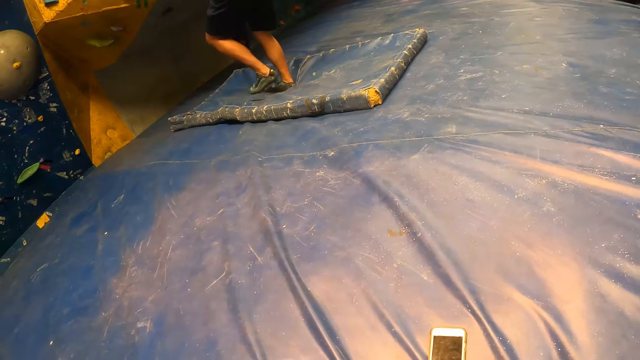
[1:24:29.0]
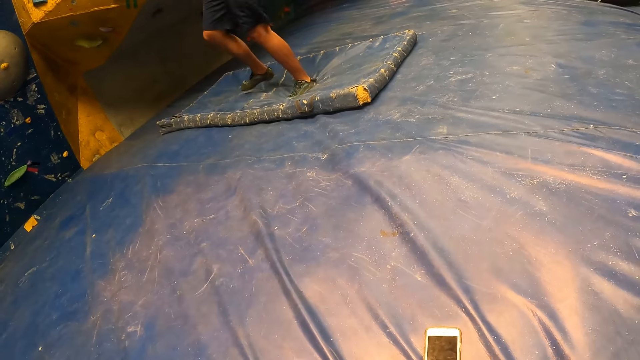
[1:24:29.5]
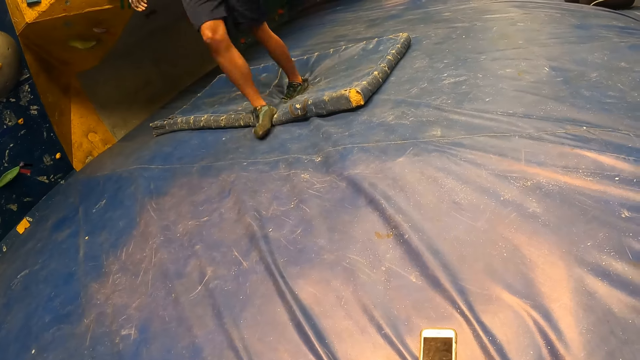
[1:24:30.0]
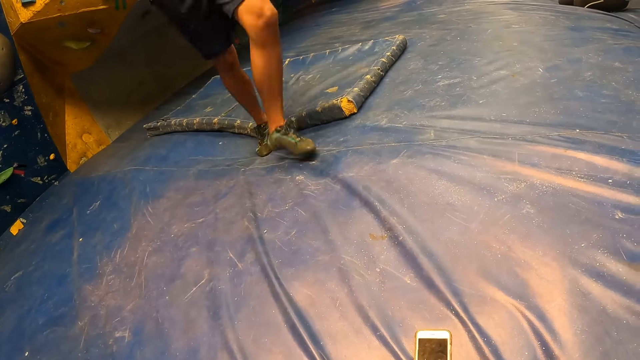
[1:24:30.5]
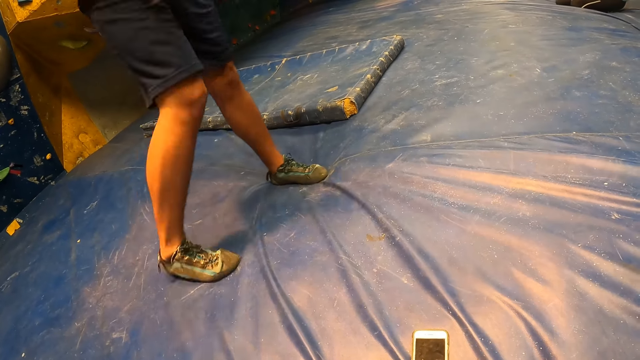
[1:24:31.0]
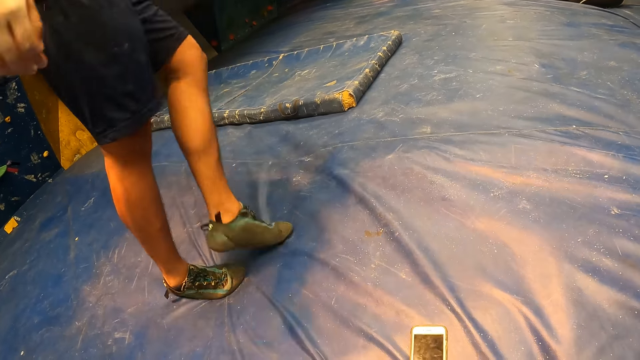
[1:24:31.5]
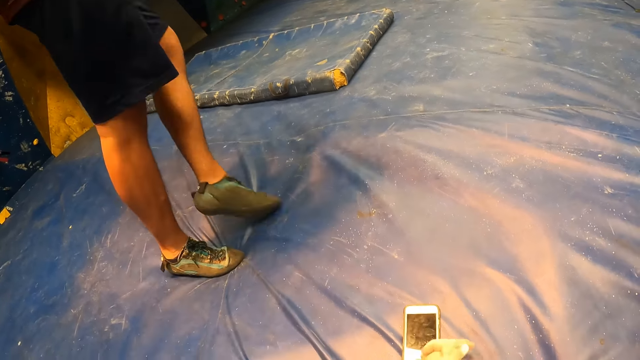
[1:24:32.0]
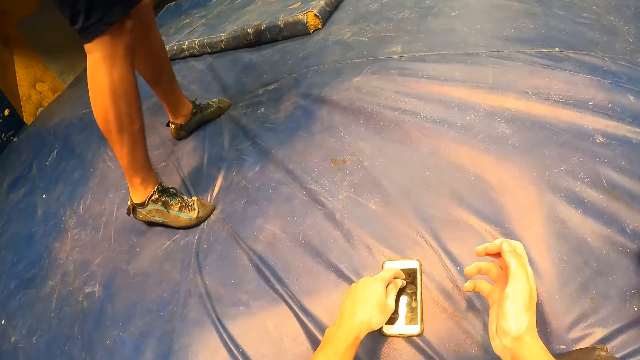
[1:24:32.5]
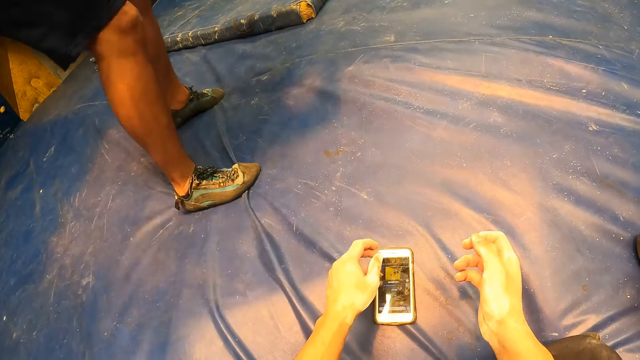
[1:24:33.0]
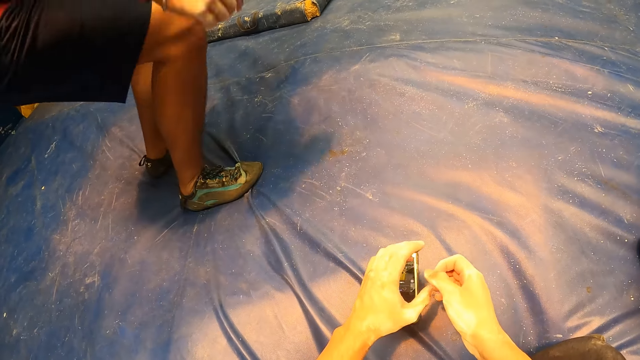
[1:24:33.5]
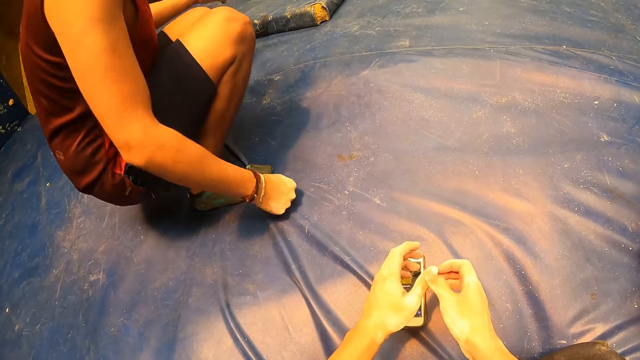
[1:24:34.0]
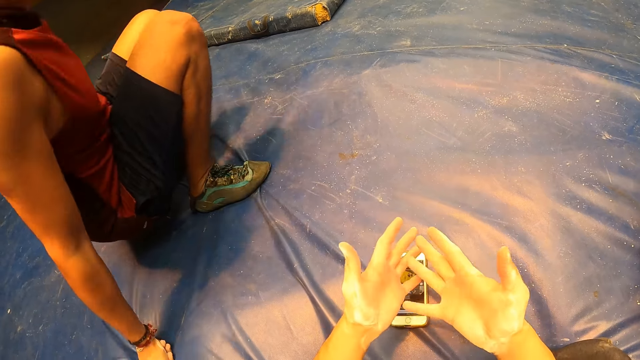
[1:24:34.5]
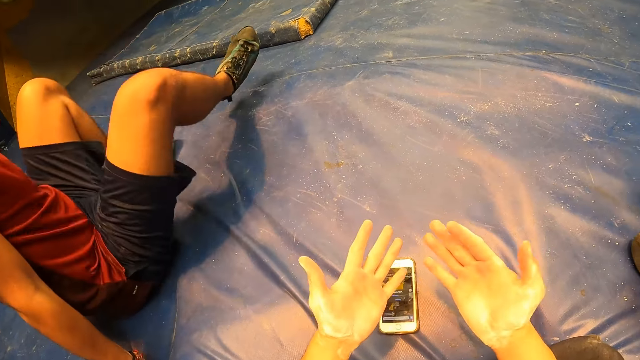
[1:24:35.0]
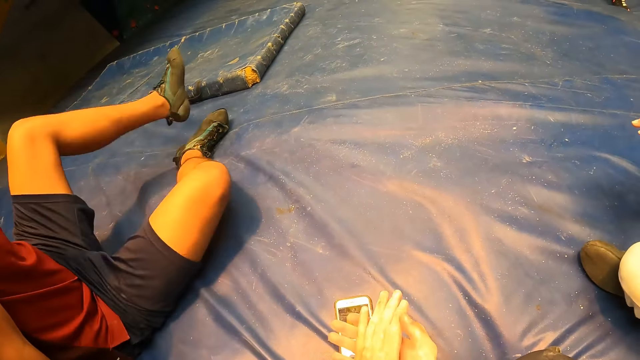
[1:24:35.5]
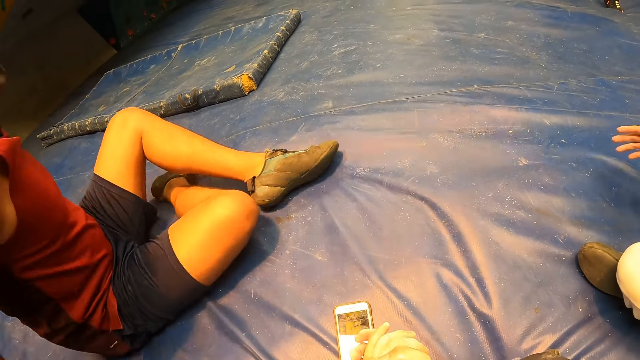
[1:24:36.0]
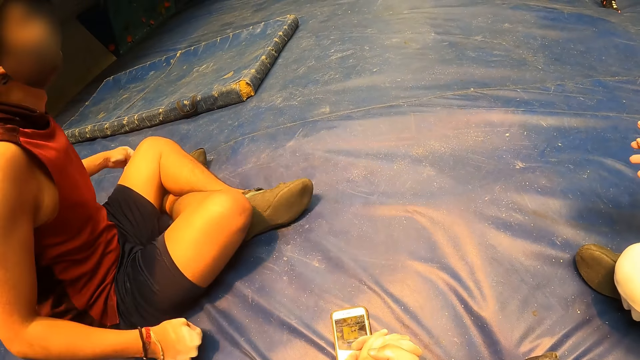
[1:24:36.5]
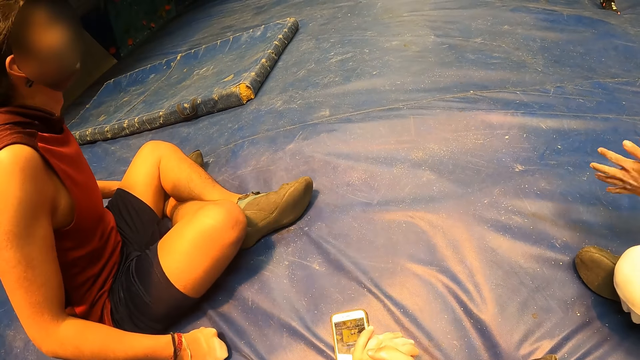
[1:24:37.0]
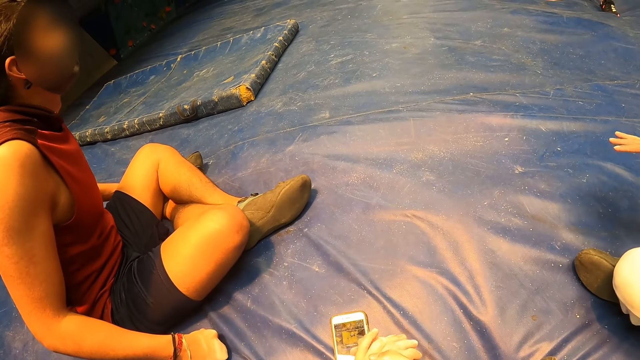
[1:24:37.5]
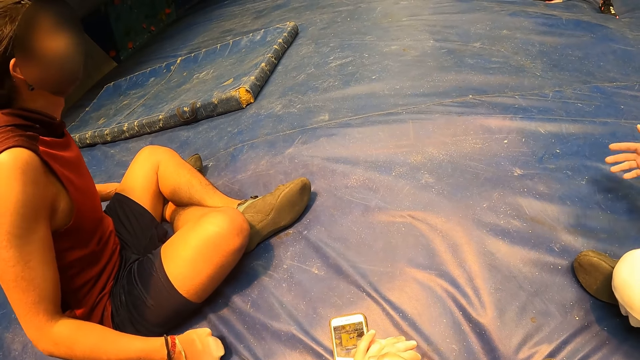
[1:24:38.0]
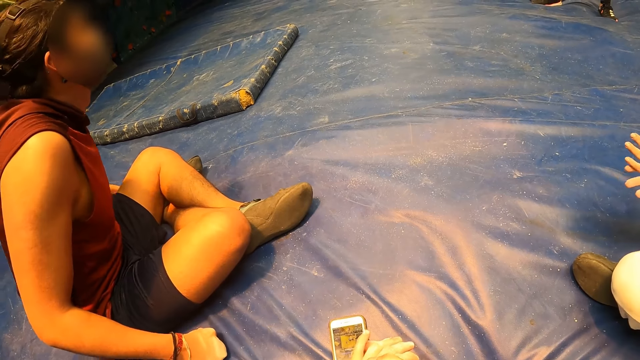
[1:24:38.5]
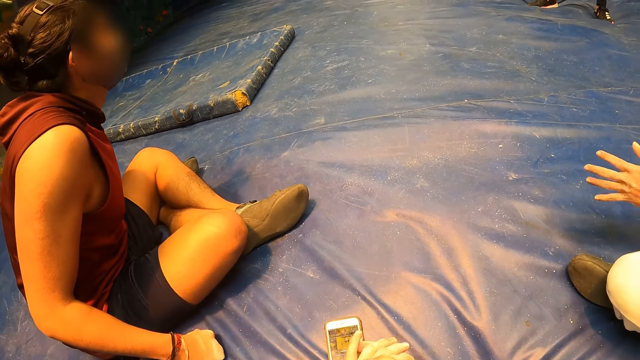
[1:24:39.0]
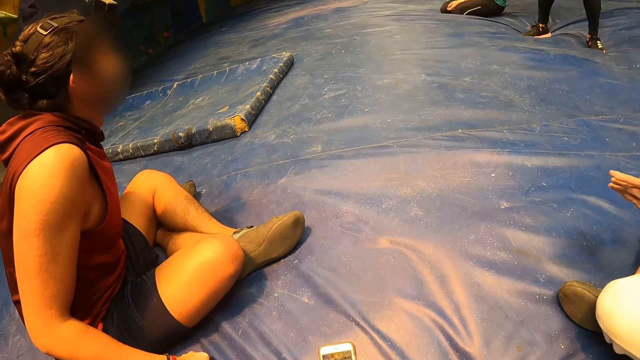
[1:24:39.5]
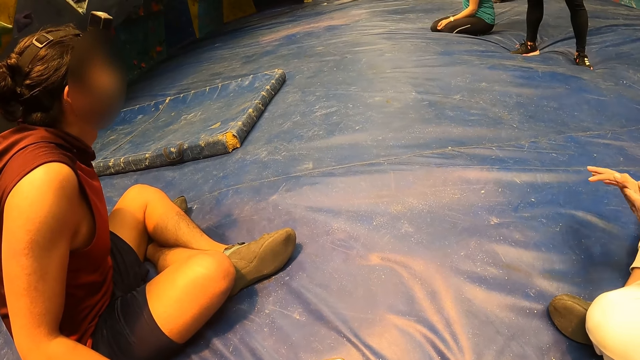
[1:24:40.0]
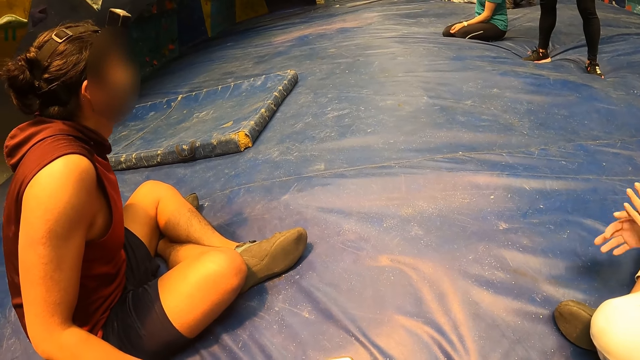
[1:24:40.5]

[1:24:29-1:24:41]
The man sits on the foam. The camera wearer interacts with the man.

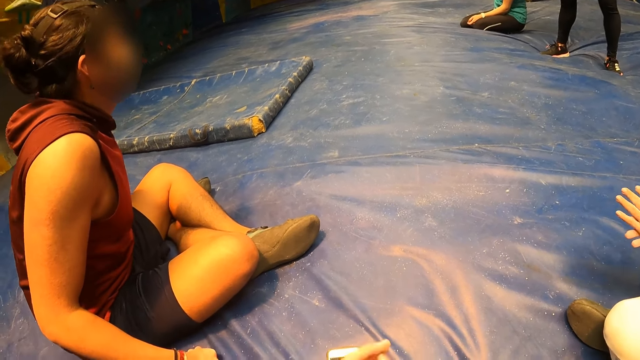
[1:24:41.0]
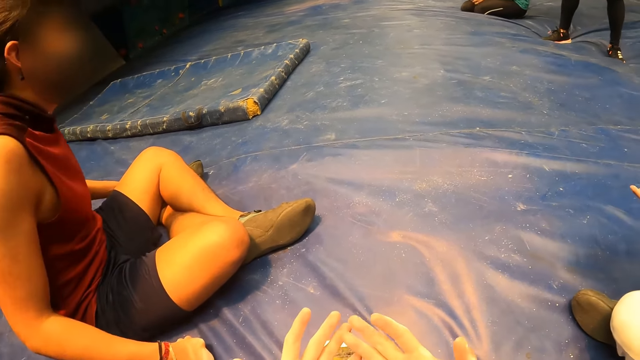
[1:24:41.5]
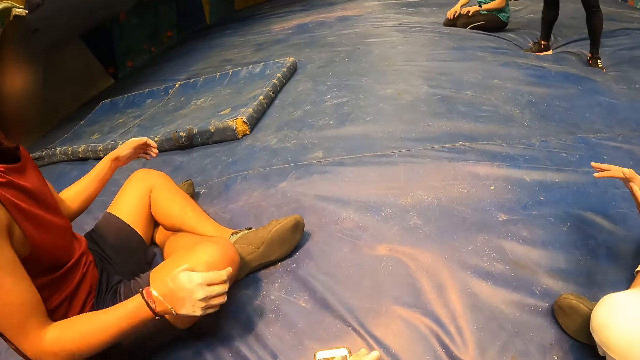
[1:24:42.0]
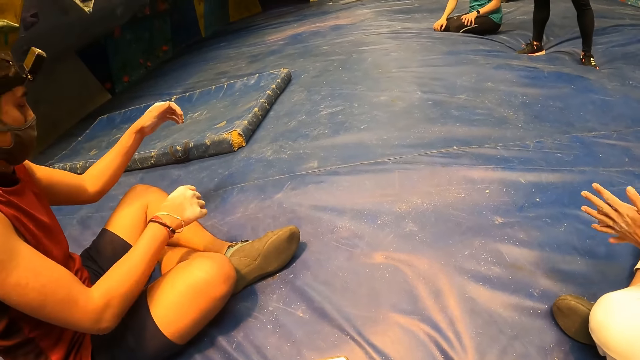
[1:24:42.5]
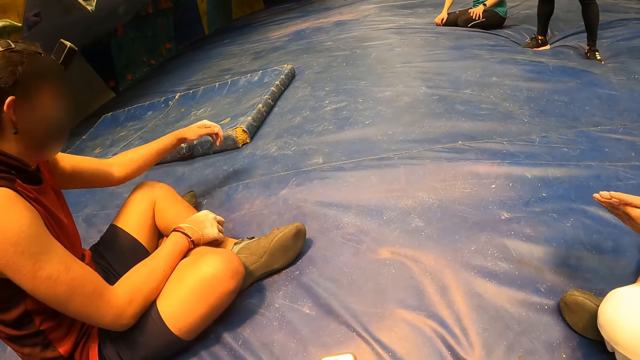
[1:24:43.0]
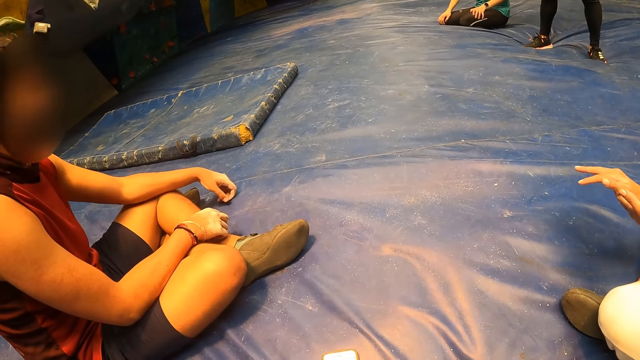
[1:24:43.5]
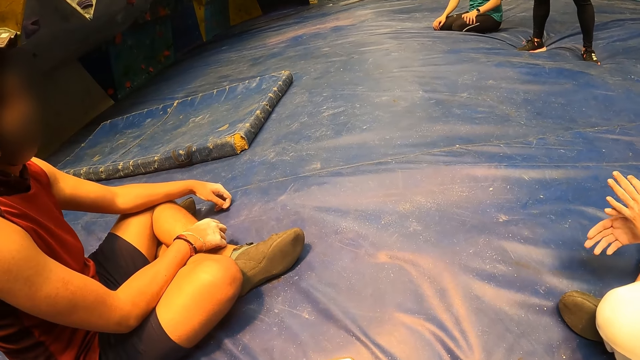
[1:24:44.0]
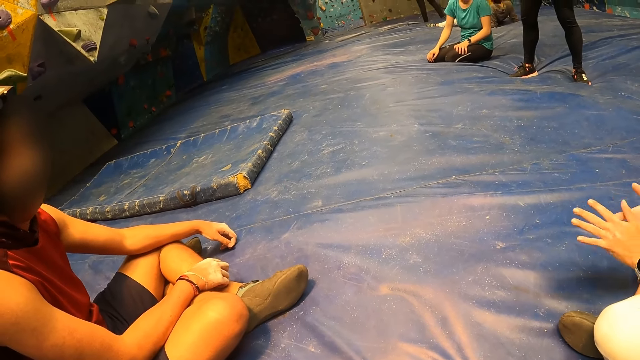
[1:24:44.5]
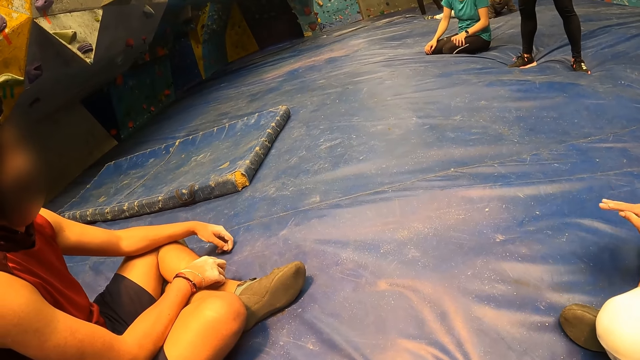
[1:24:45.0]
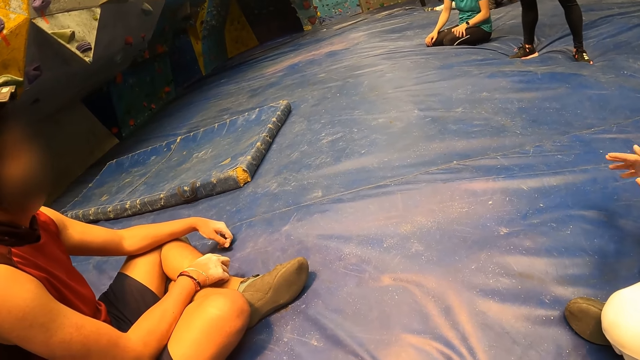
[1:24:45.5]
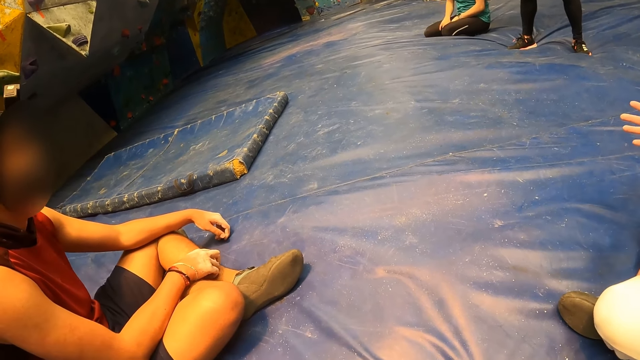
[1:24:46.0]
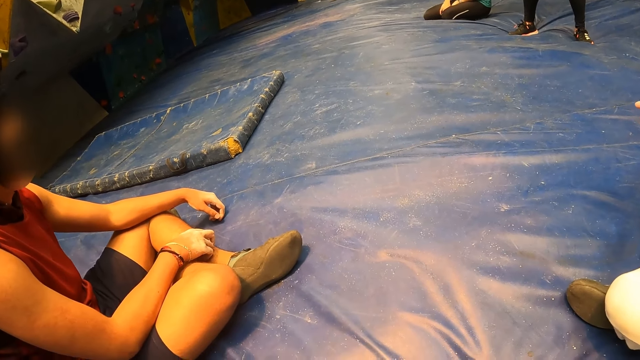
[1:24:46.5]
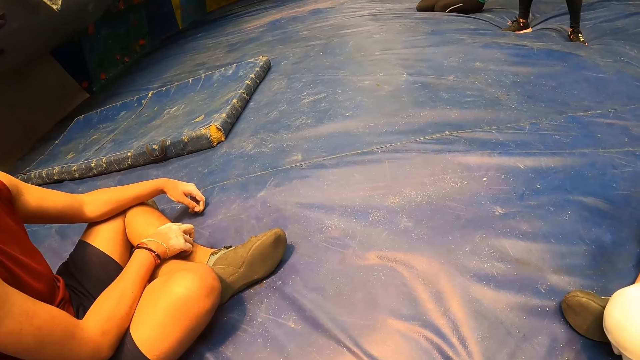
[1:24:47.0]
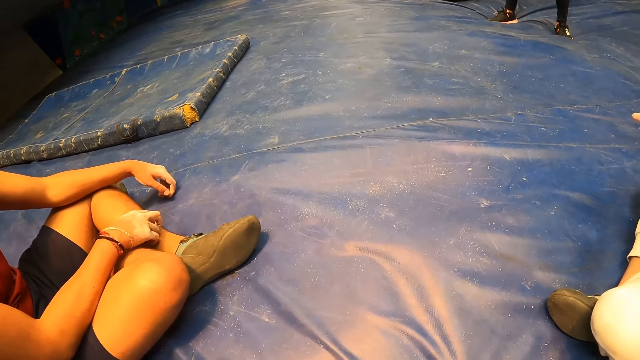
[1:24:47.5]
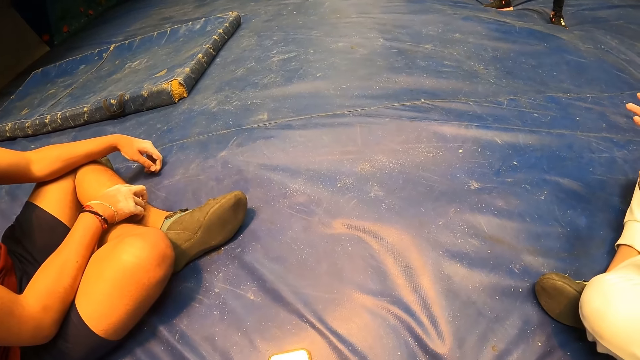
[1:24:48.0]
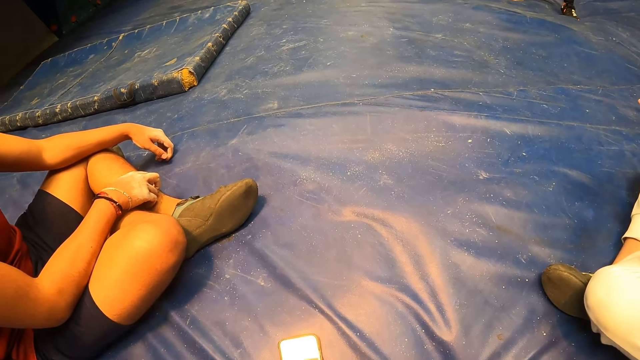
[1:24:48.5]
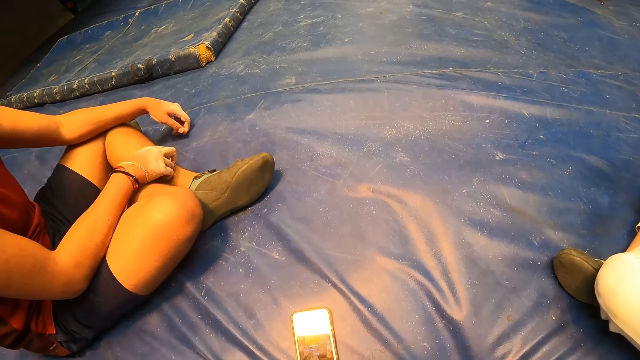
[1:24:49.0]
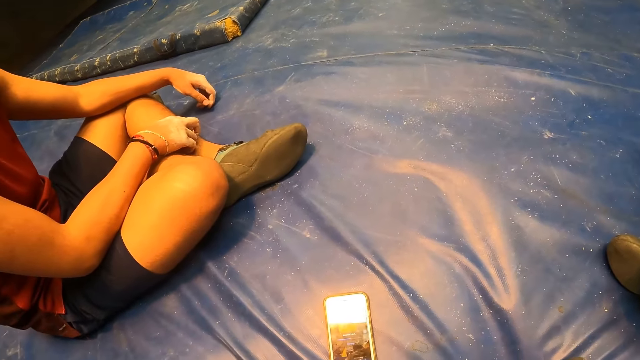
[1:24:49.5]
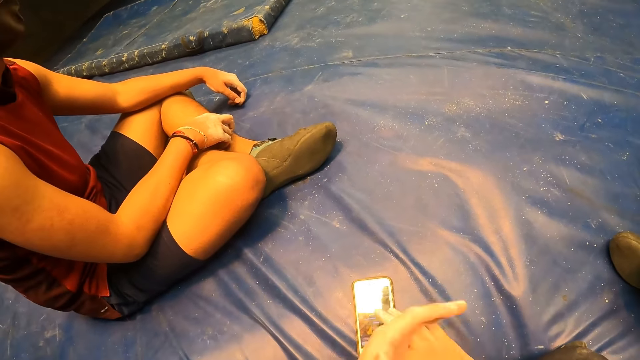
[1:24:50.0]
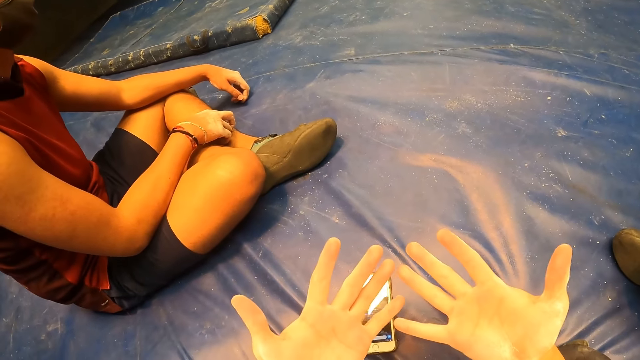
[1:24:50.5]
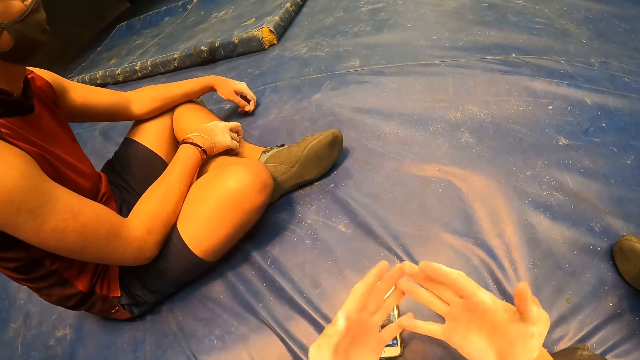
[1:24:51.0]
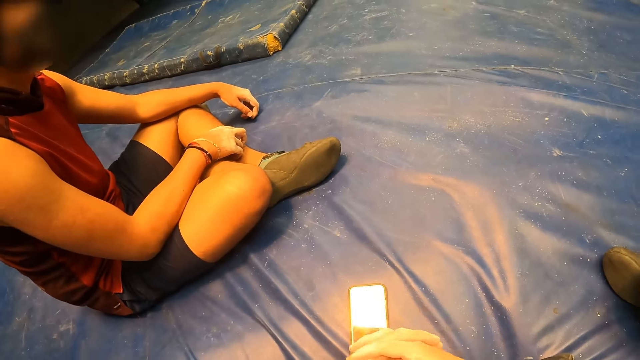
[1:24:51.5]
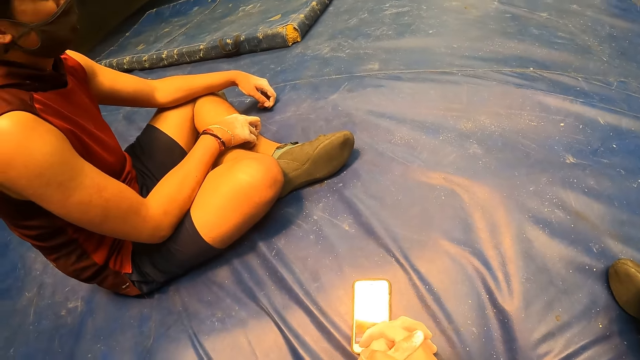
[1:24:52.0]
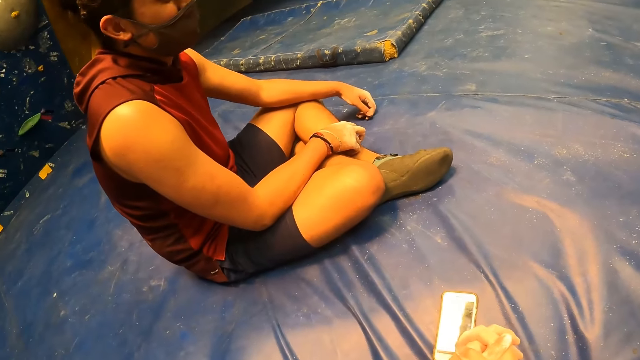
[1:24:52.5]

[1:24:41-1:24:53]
The camera wearer stretches arms.
